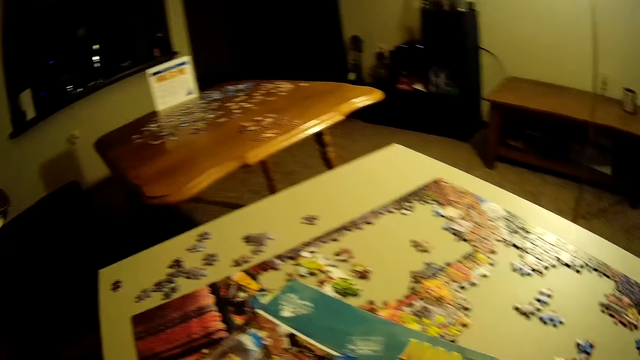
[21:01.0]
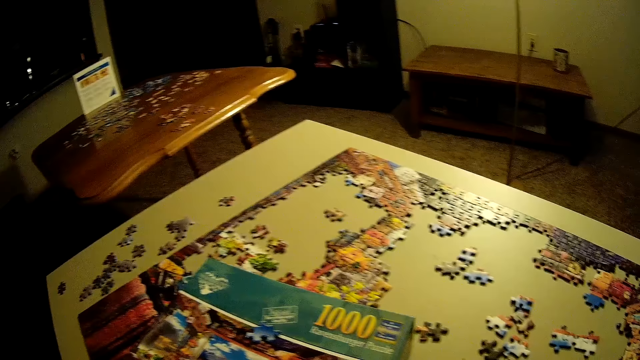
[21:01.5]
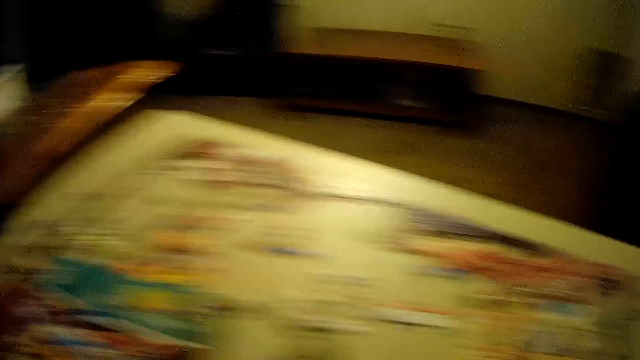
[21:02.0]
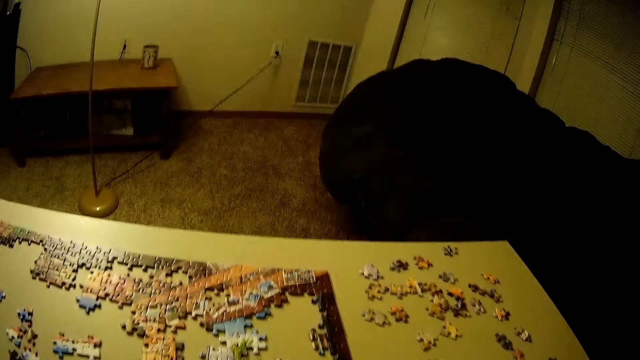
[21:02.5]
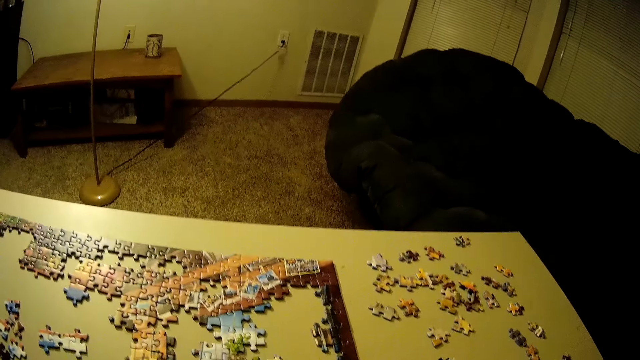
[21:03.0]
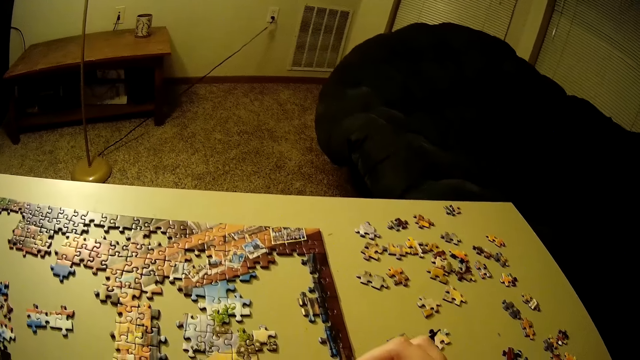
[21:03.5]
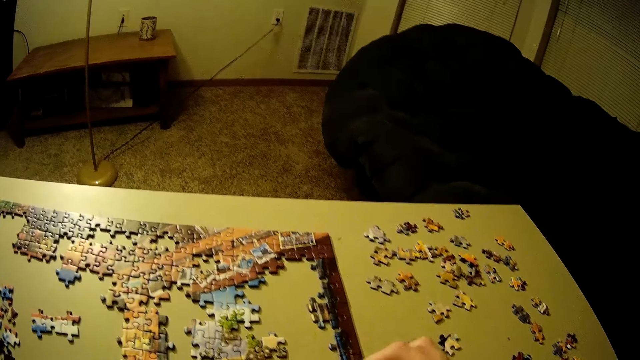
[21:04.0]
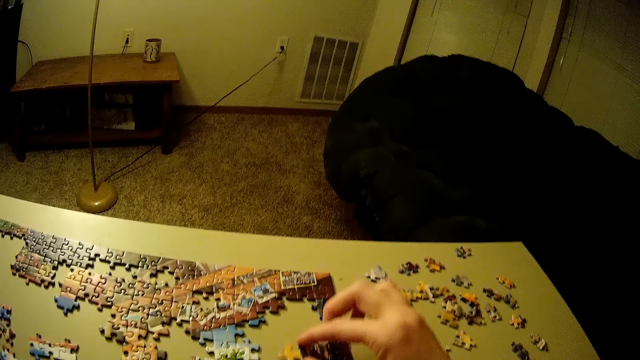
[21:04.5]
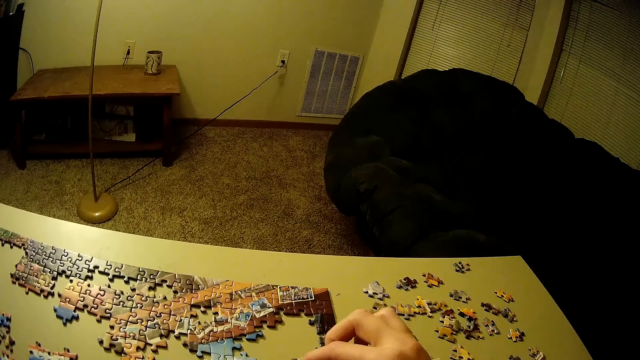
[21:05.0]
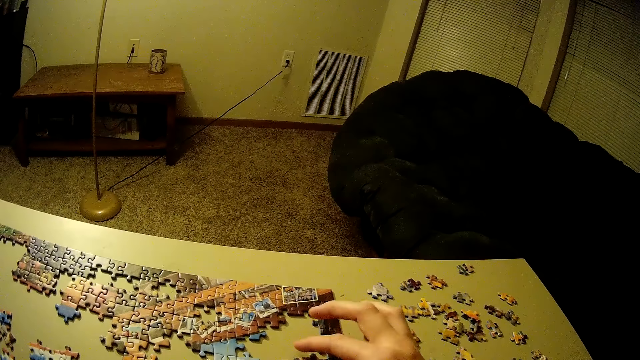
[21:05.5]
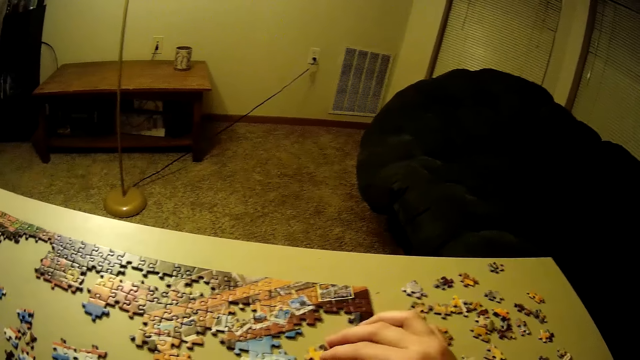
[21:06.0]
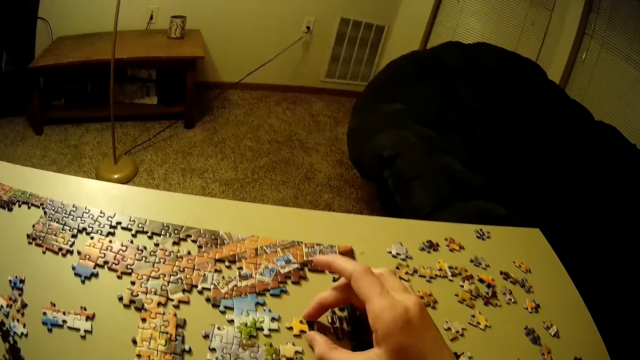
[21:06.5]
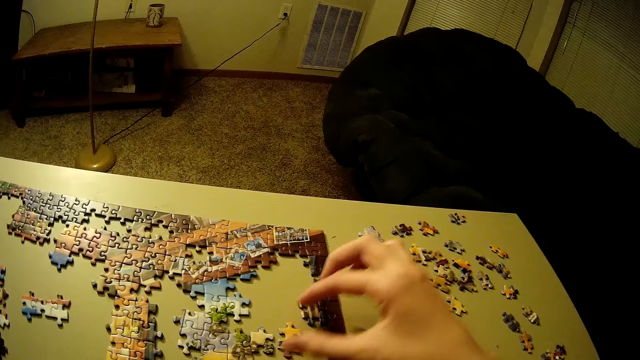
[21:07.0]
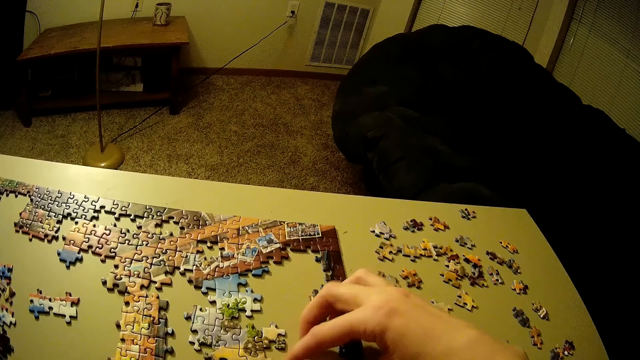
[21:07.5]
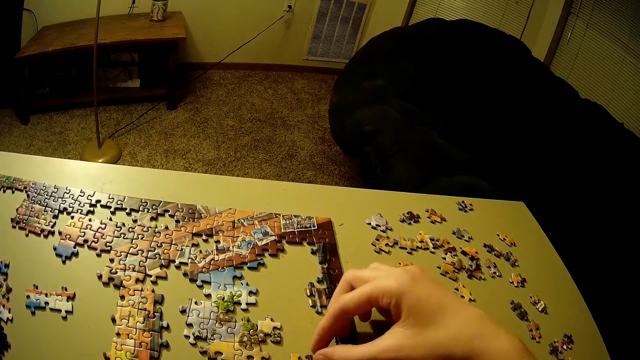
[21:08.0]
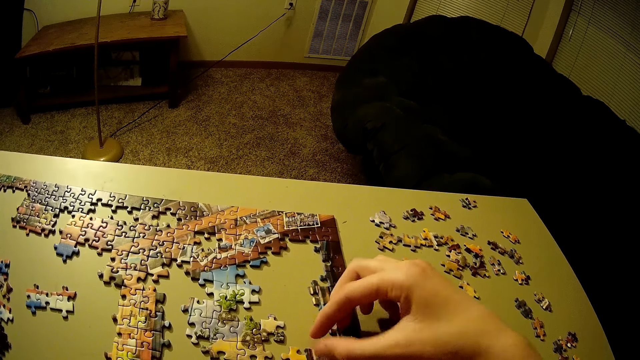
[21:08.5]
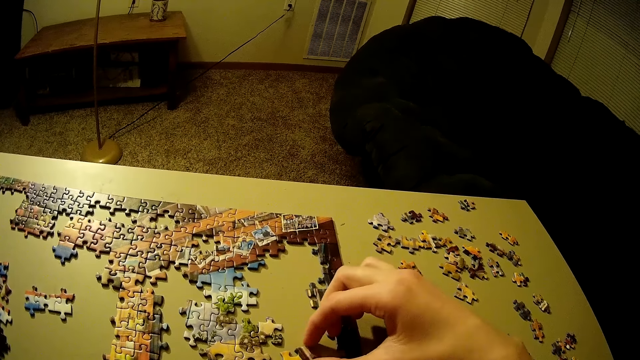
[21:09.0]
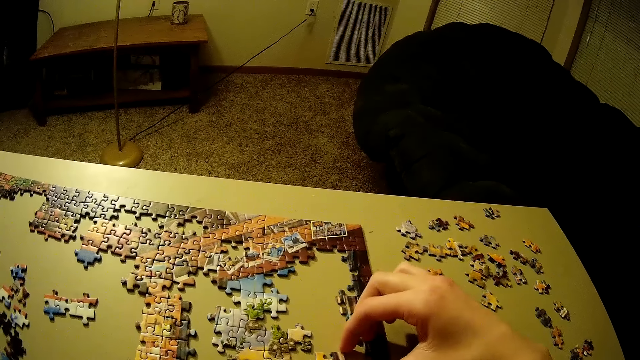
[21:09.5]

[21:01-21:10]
The camera wearer places the puzzle piece on the table. They move another piece of the puzzle on the table. They pick up the puzzle piece.

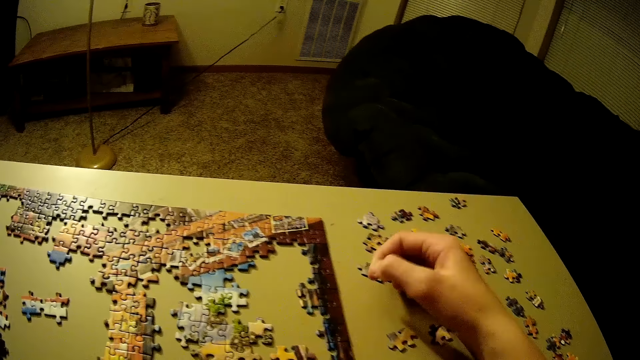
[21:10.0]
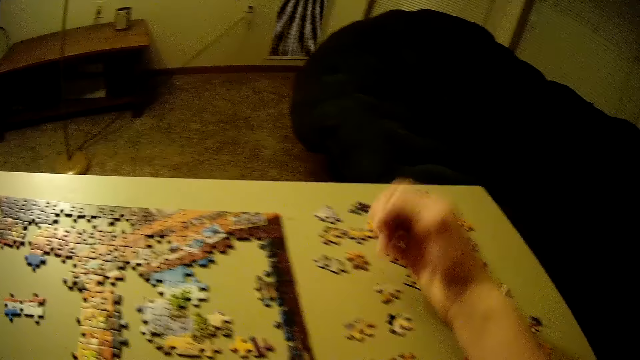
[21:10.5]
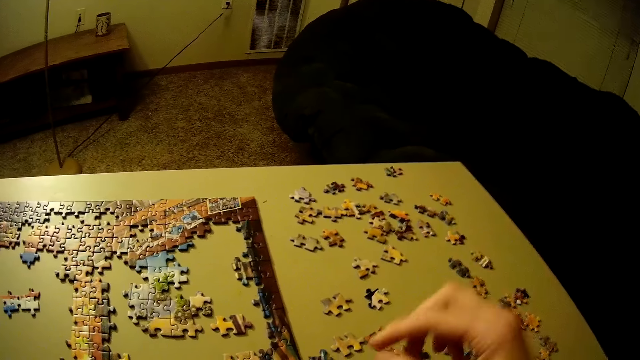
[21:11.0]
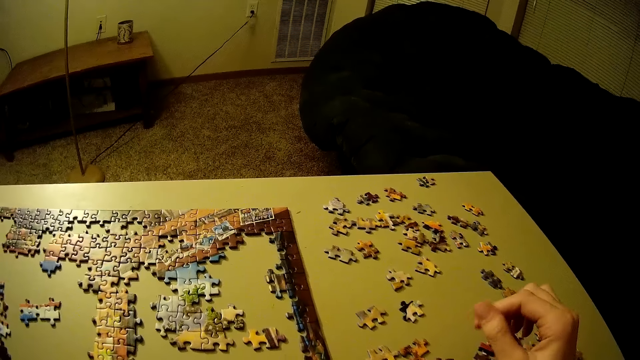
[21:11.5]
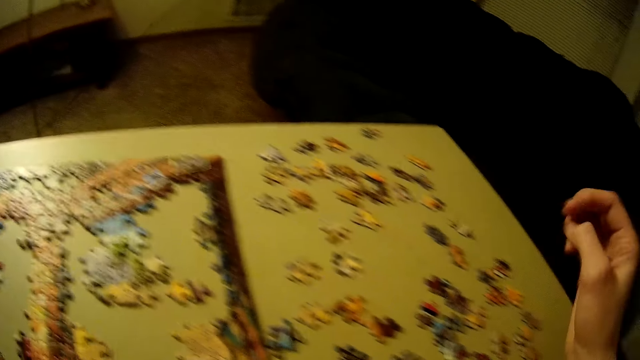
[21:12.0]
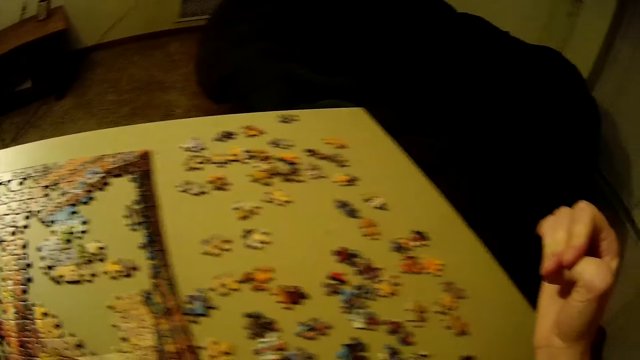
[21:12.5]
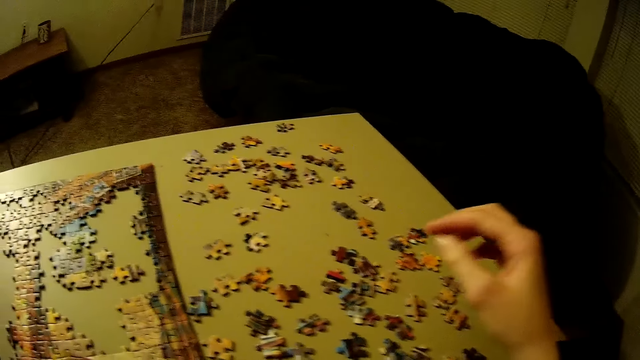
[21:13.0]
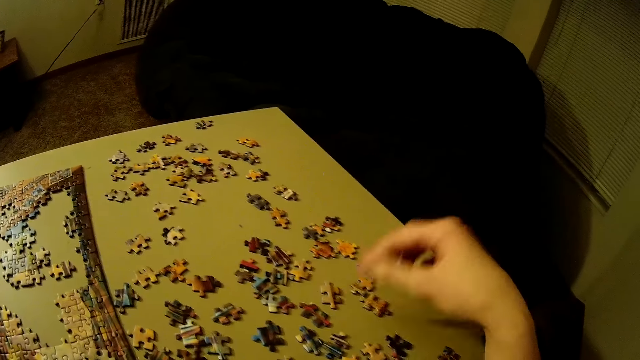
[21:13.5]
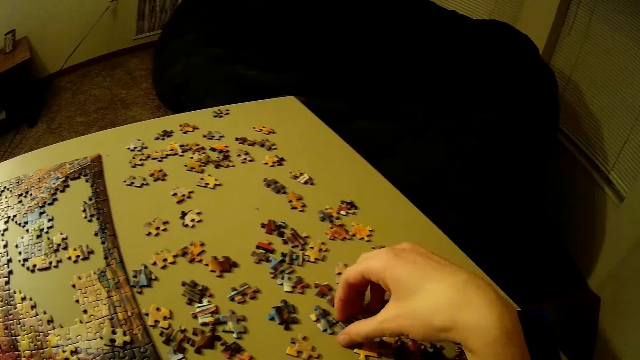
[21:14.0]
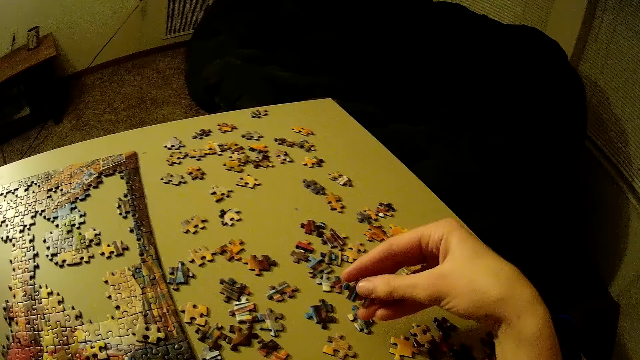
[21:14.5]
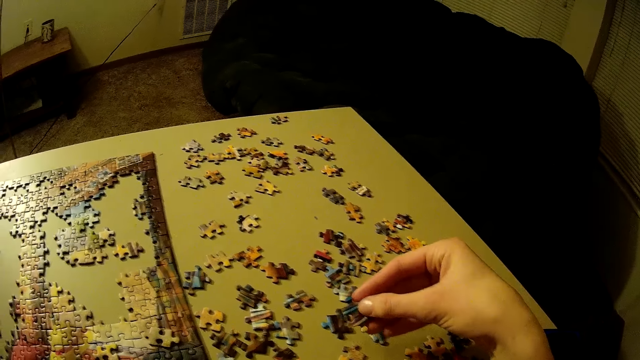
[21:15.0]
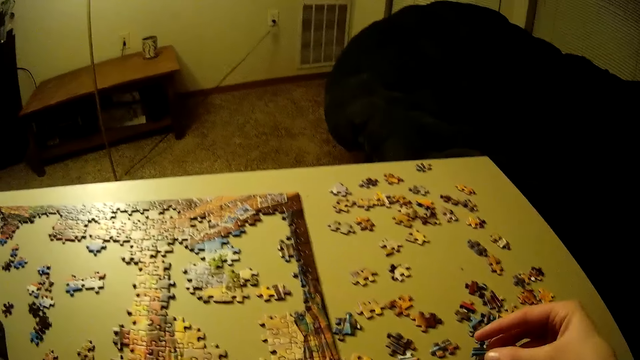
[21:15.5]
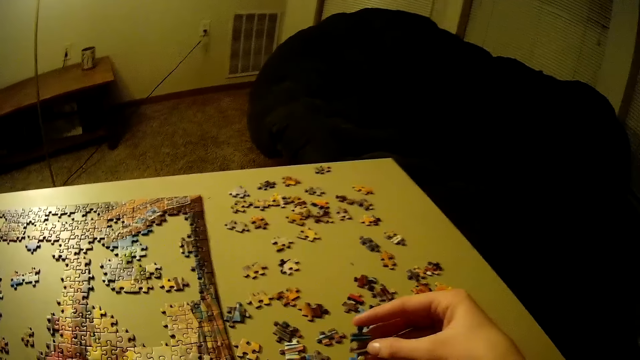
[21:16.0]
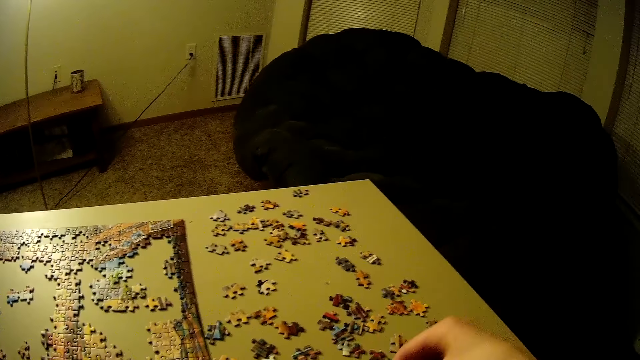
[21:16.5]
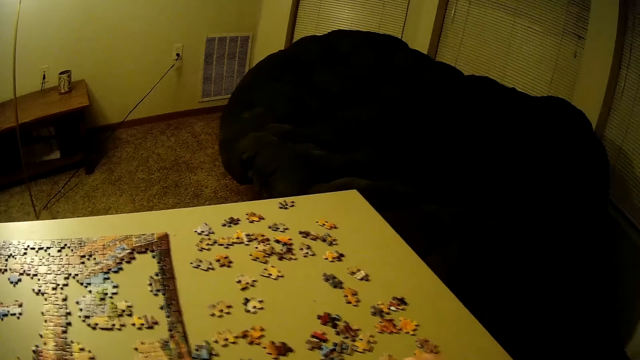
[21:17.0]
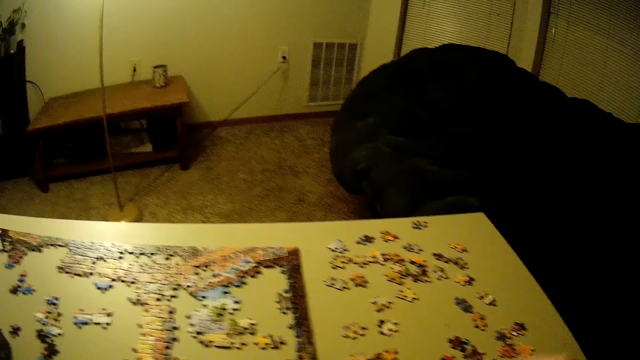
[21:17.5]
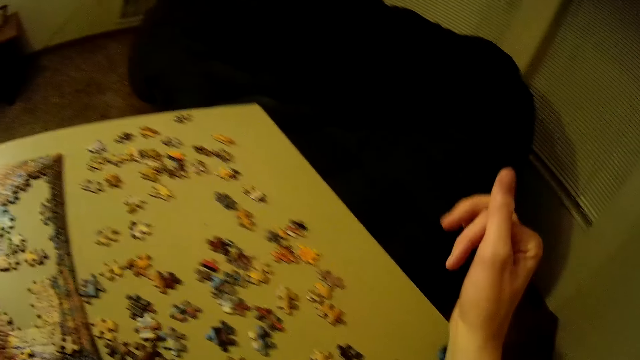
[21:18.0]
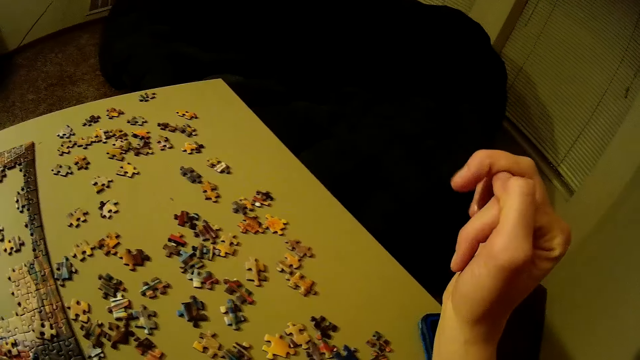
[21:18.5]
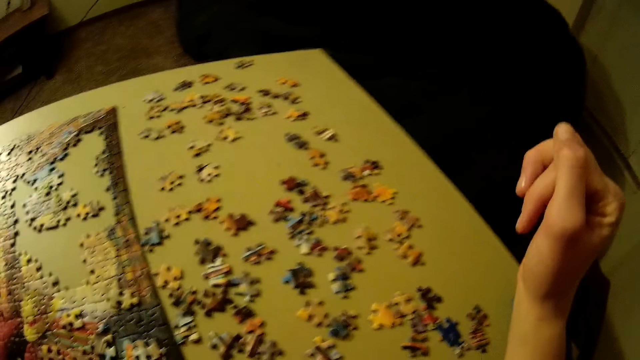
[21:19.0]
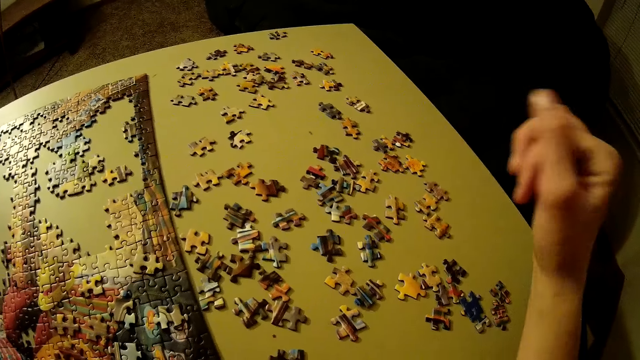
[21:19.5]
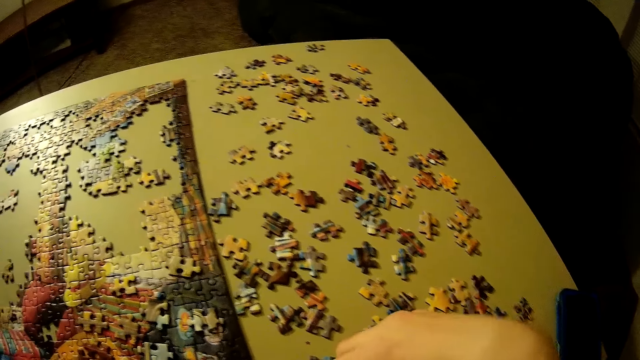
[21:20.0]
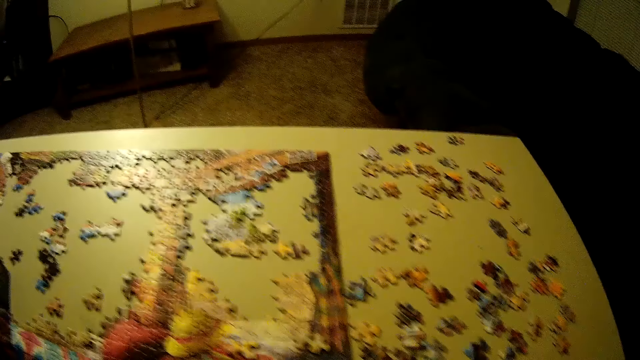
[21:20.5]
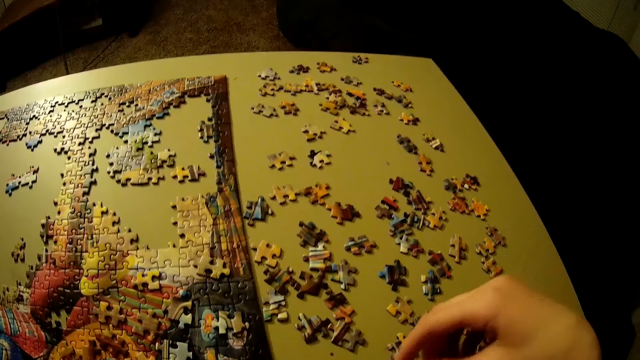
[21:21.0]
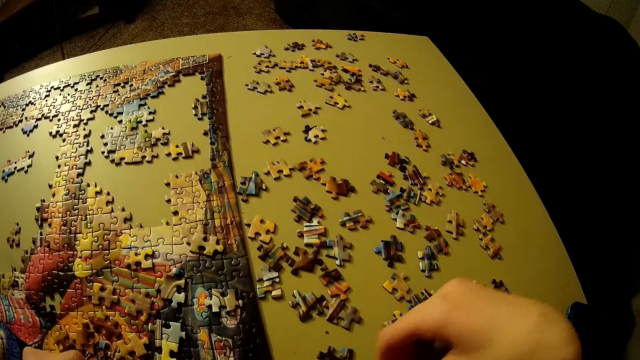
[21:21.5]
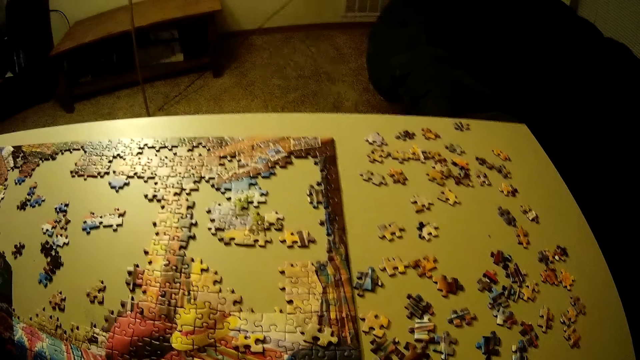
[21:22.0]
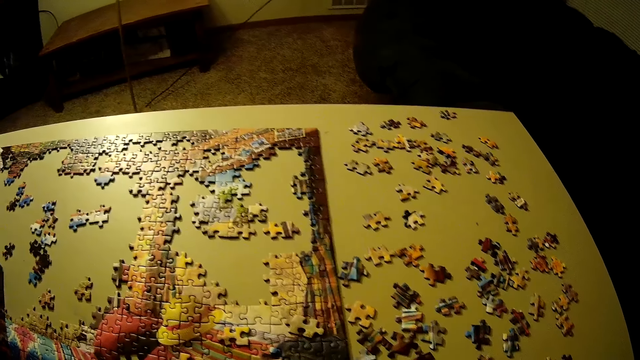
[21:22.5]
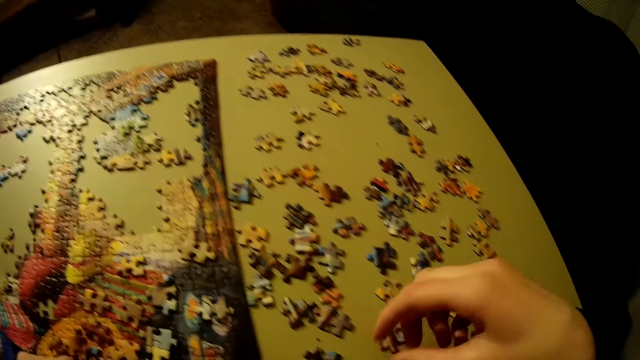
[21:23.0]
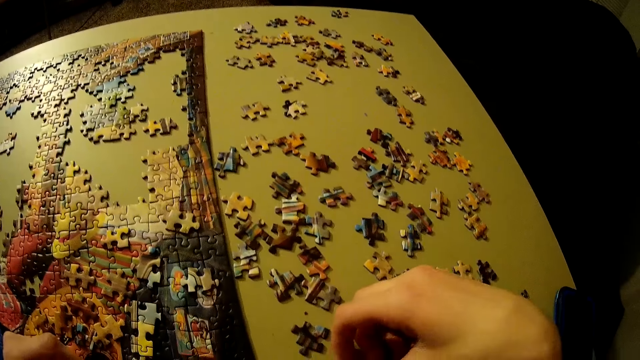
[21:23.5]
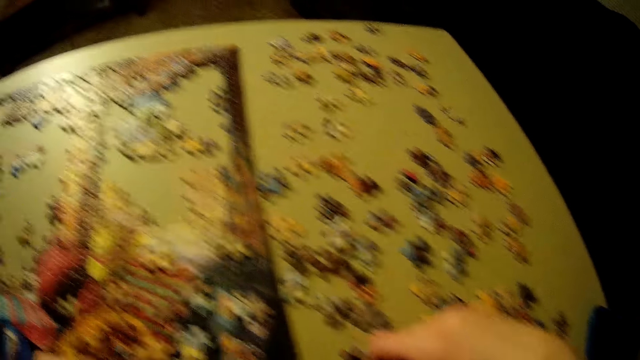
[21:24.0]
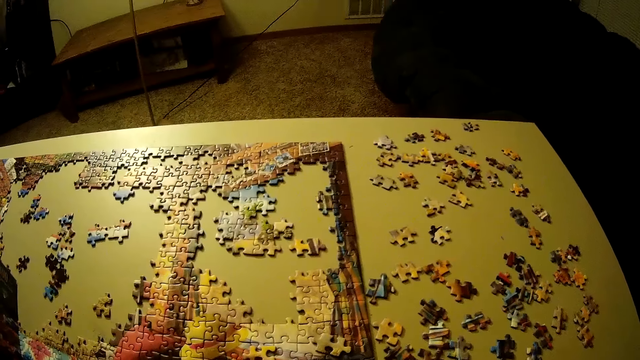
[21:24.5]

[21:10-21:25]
The camera wearer looks around. They pick up another piece of puzzle on the table. They place the puzzle piece on the table. They drop the piece of puzzle back to the table. They look around. They move the pieces of puzzle on the table.
